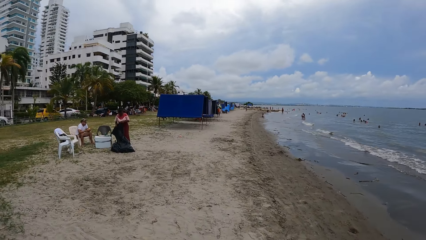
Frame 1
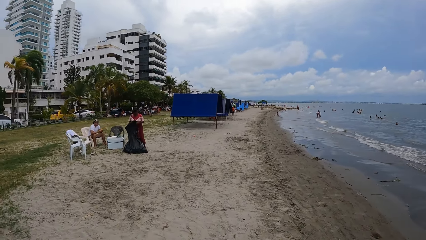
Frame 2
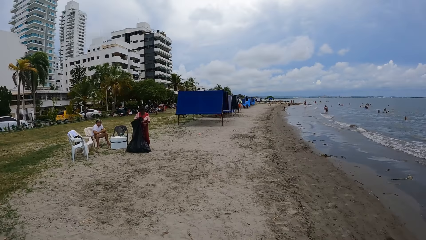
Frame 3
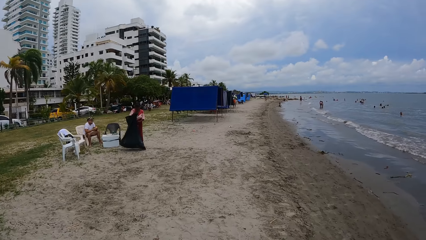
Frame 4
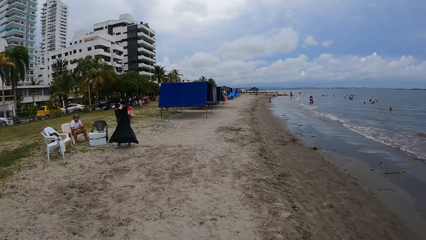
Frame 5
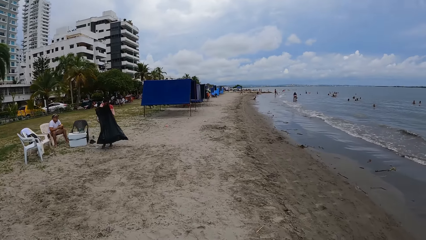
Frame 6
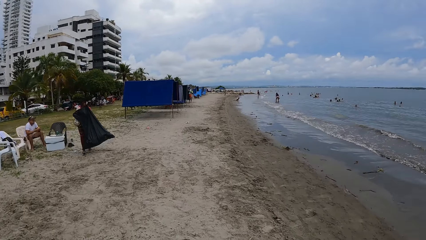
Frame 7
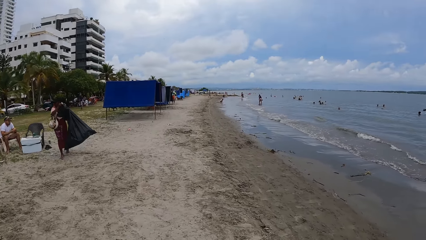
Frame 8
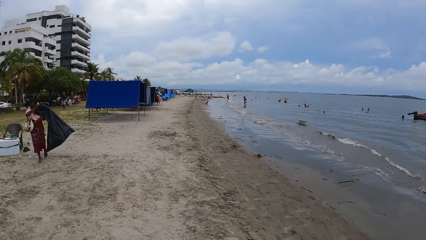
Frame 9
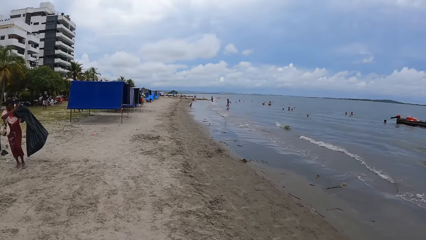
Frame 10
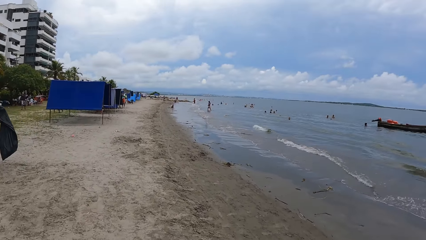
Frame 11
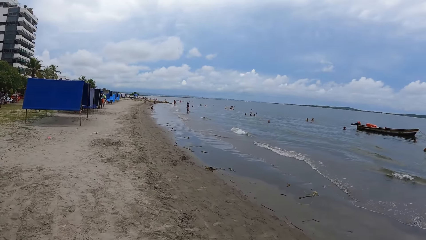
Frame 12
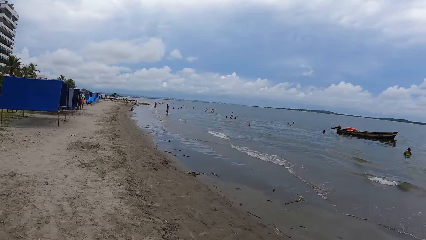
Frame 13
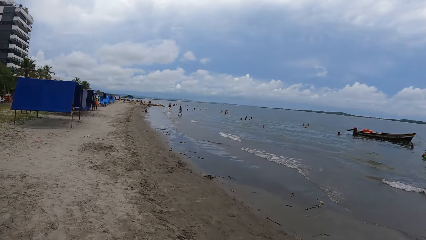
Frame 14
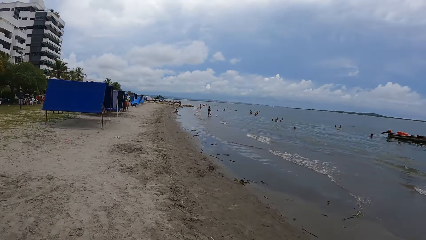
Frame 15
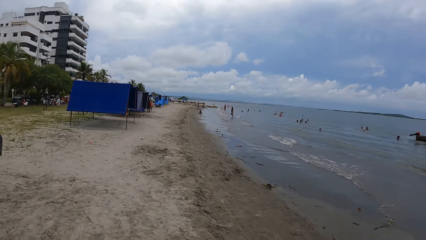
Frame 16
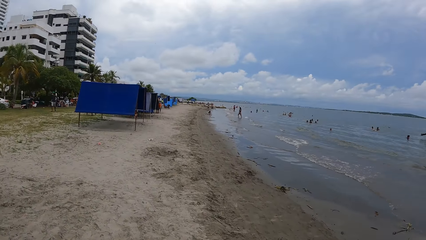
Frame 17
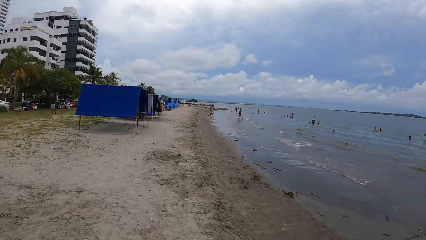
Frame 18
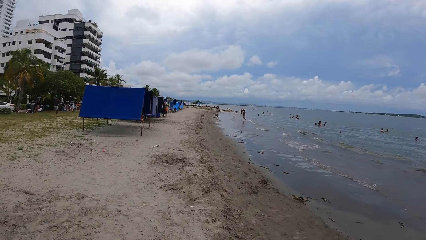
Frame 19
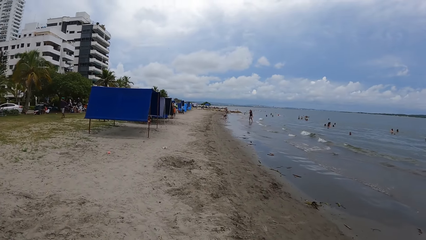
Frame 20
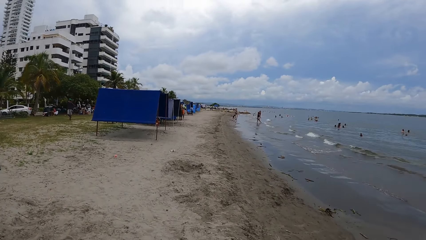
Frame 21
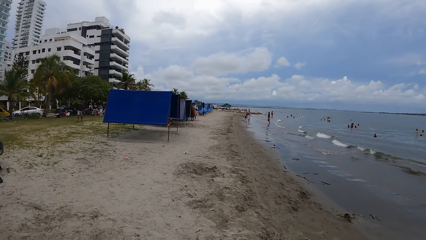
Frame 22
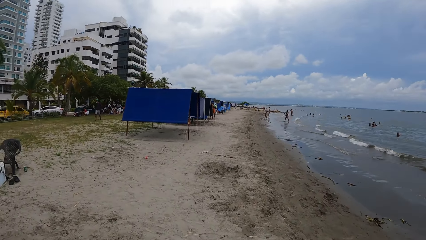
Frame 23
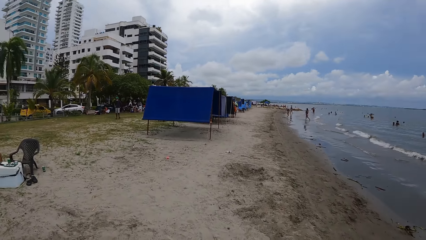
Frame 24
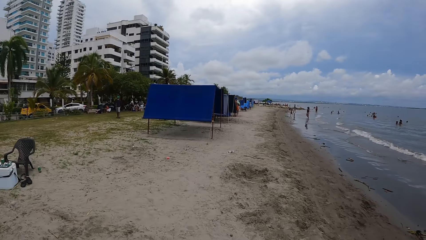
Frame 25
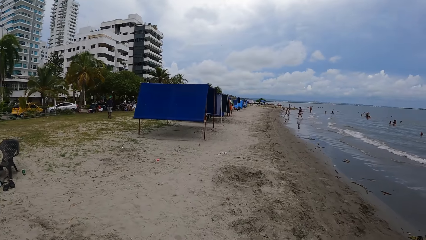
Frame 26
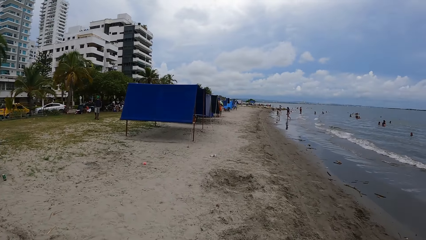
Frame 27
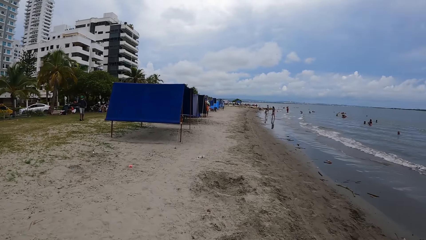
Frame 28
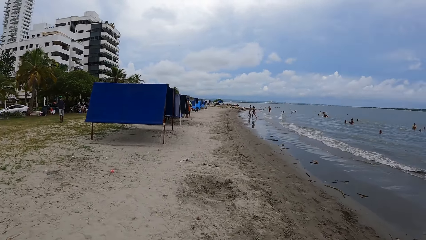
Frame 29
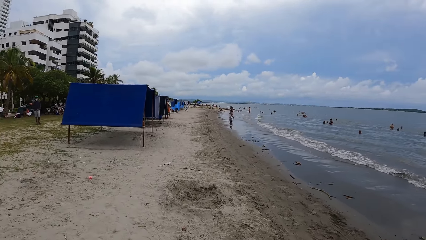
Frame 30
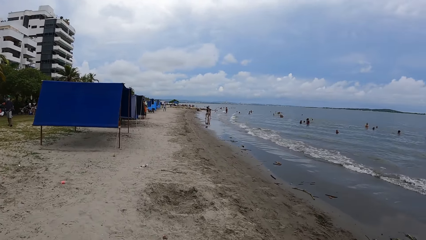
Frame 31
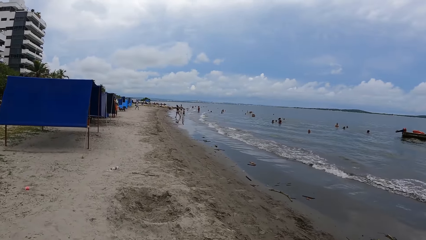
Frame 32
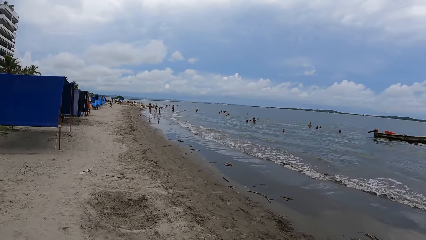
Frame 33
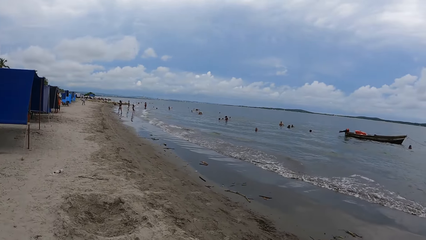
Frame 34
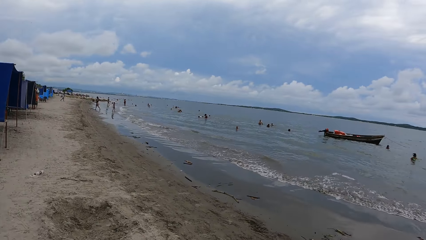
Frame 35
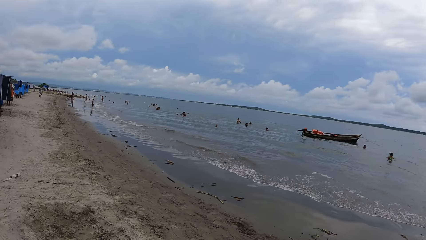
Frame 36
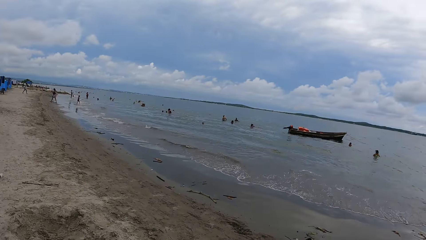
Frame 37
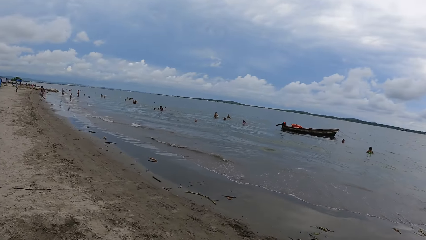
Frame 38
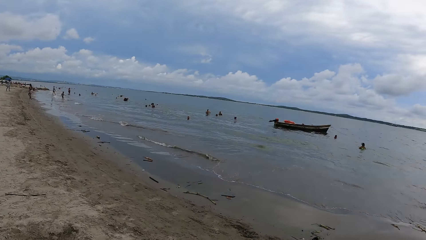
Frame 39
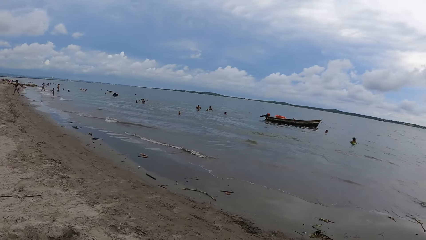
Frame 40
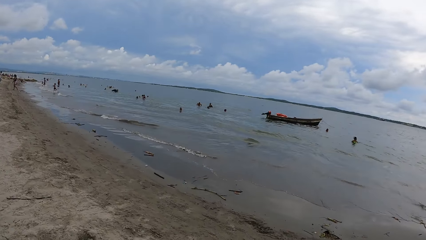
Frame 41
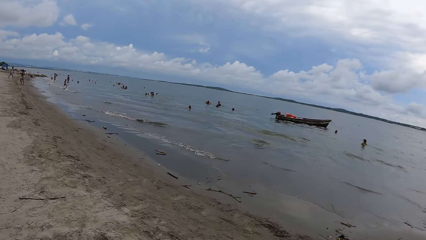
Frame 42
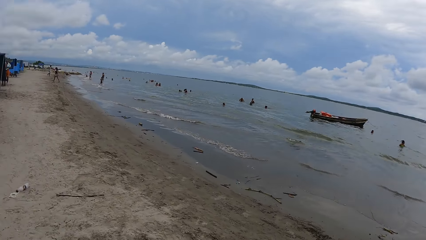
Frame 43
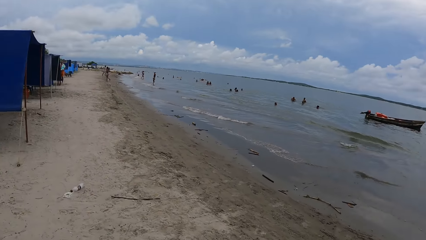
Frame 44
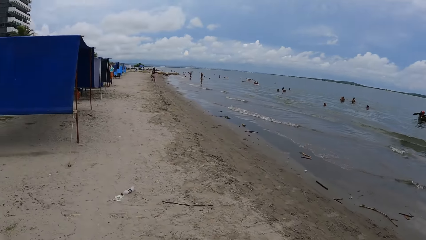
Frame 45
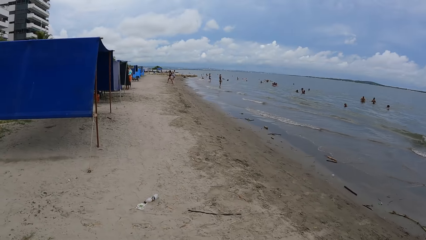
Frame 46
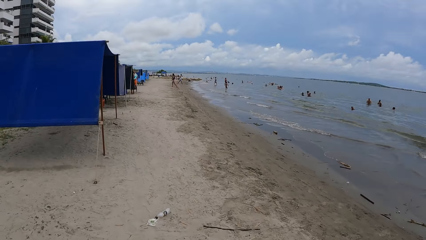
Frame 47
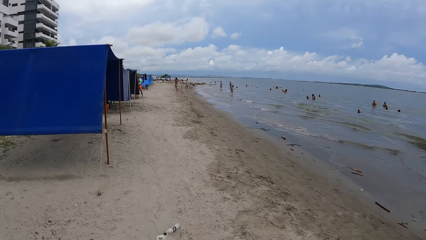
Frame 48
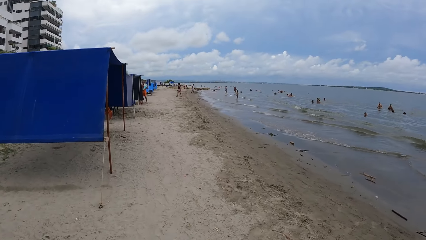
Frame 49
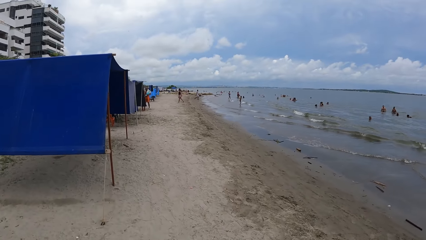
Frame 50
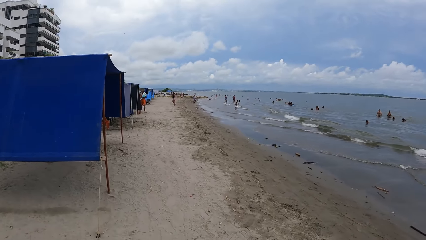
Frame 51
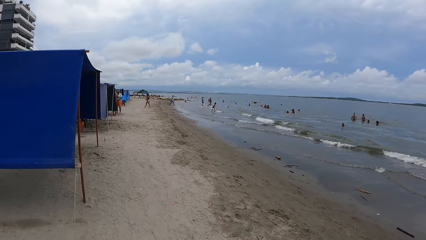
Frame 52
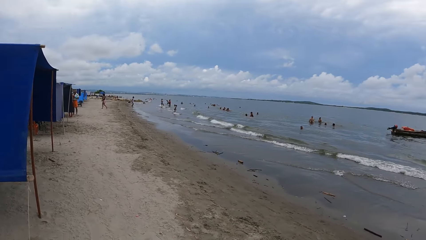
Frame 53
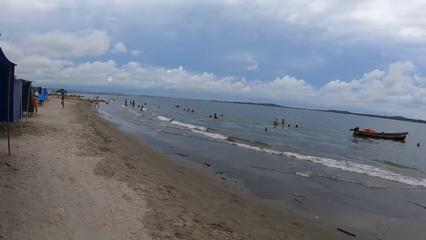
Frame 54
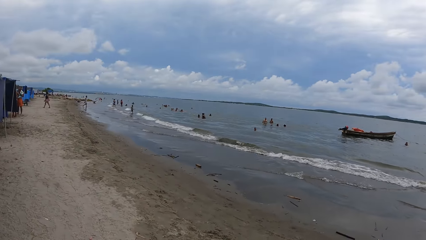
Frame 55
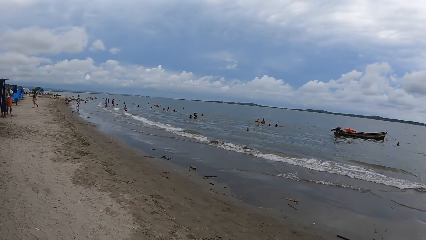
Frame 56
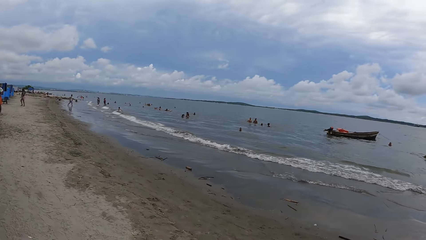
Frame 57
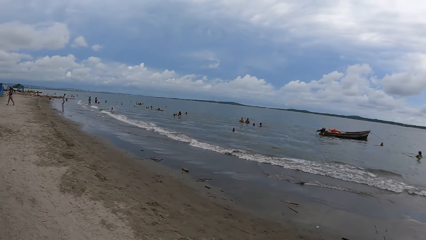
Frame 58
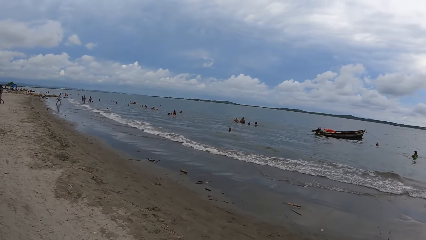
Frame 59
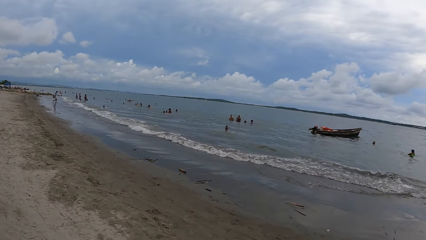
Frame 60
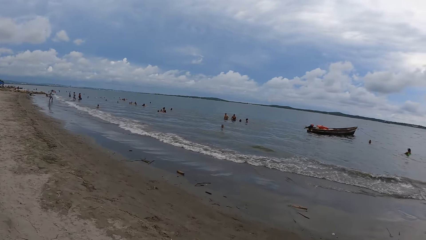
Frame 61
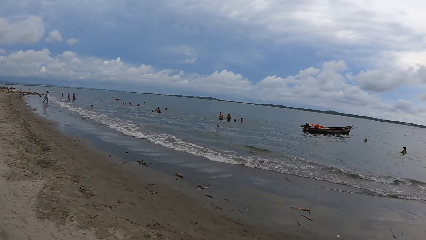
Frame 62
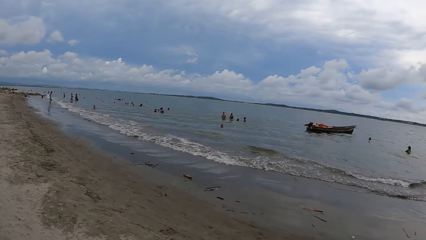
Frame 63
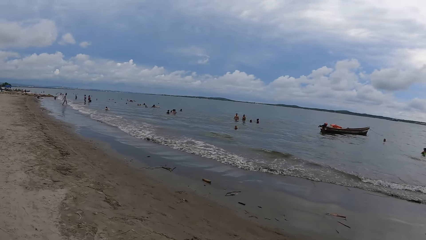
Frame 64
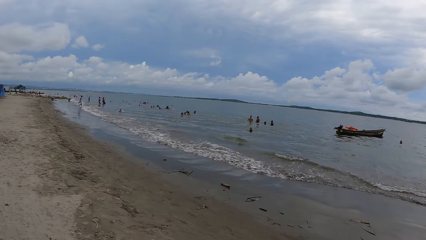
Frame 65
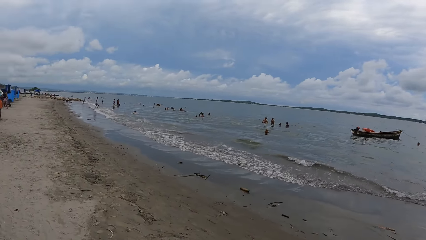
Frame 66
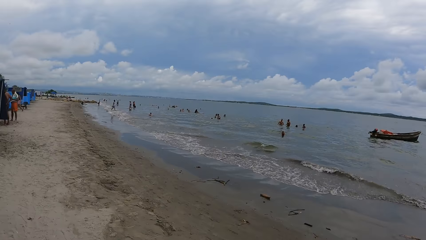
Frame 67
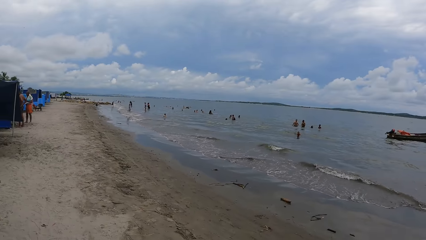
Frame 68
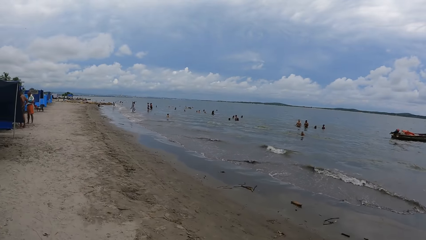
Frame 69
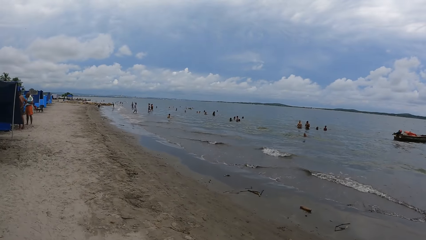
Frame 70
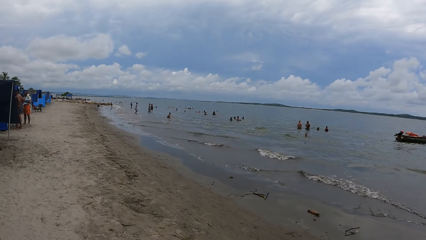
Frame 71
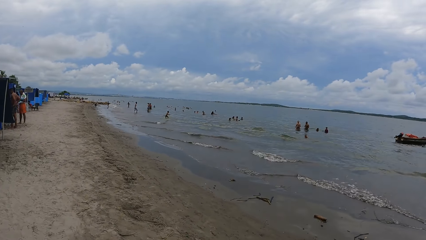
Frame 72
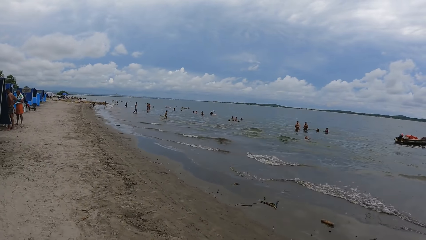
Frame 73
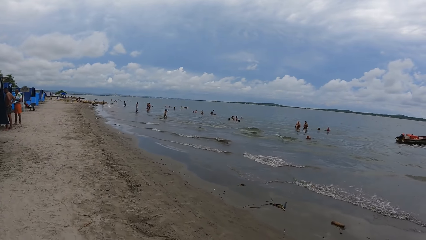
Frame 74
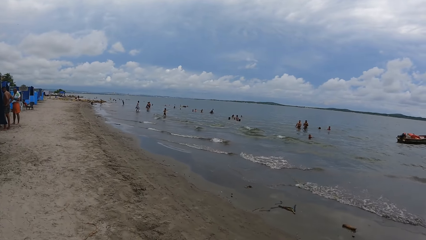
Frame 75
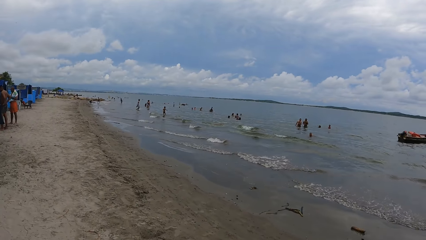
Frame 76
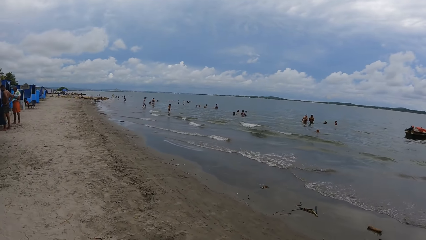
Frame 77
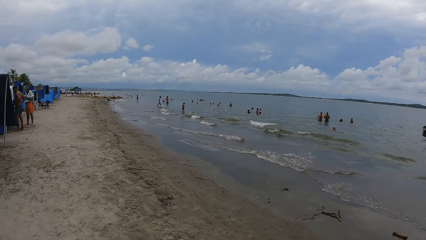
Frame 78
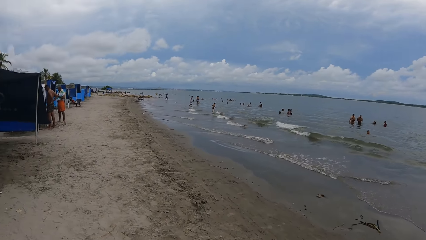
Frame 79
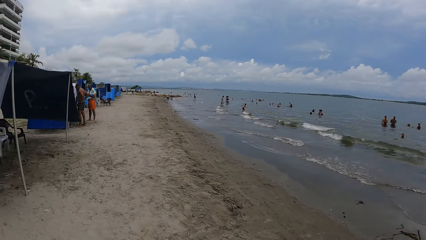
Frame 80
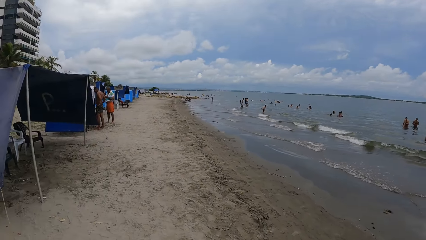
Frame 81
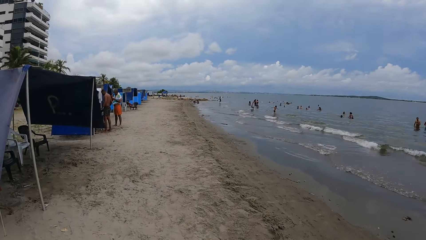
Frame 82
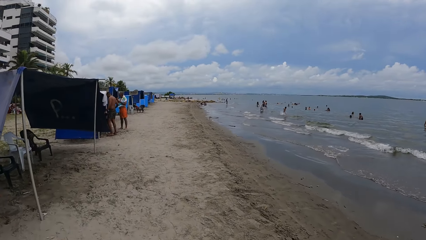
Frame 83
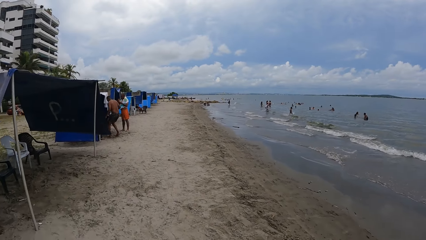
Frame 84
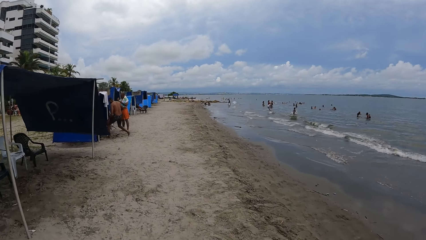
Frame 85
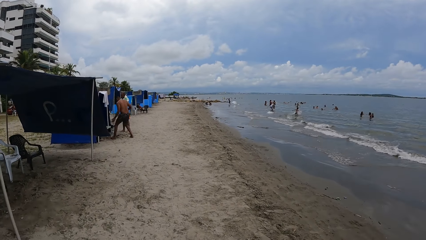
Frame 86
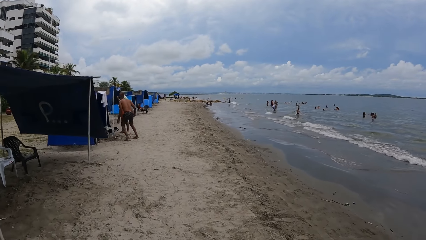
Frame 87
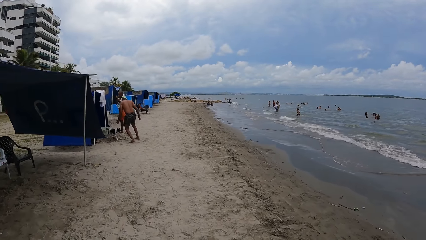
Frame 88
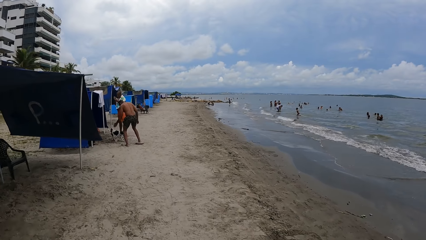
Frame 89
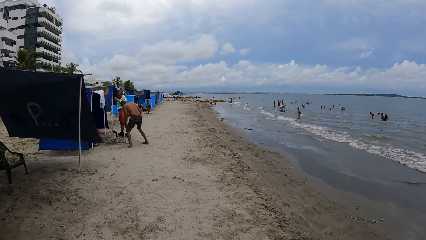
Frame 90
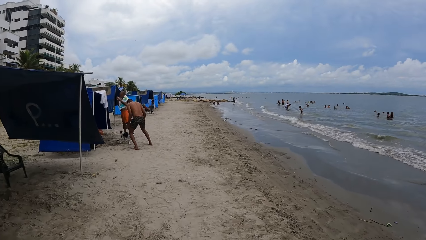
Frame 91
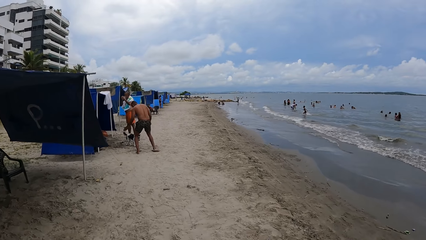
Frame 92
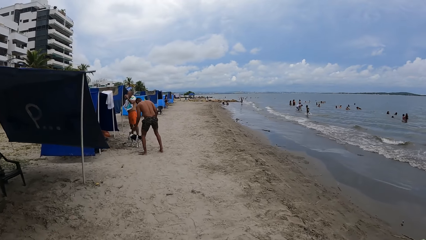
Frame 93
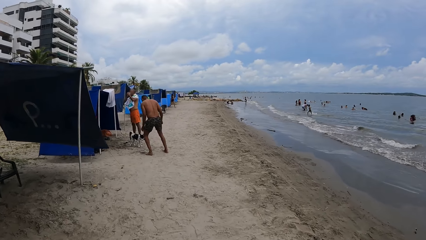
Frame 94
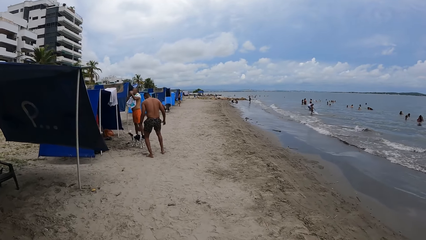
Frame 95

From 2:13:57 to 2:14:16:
The camera wearer looks left. They look forward. They look right. They look forward. They look left. They look right. They look forward. They look right. They look forward.
